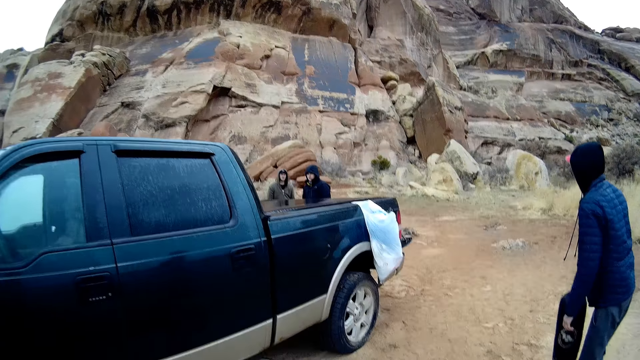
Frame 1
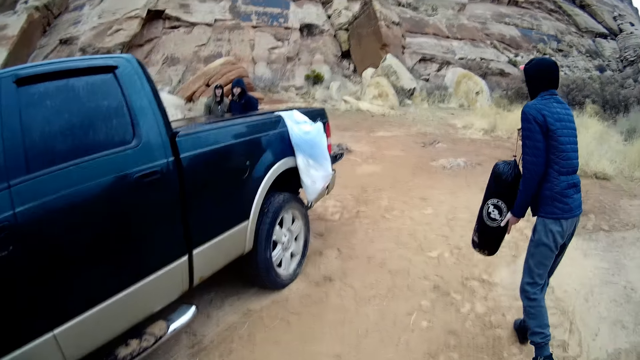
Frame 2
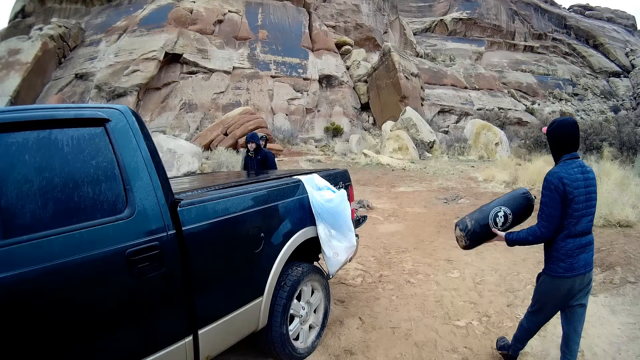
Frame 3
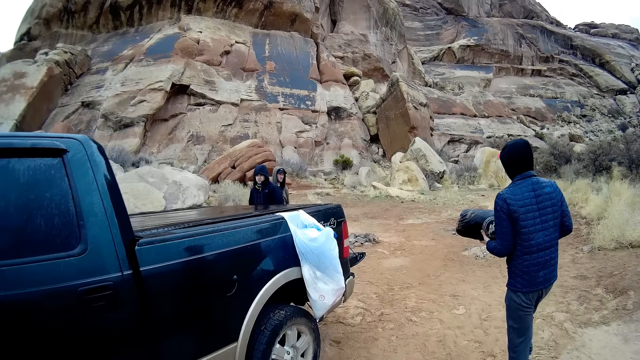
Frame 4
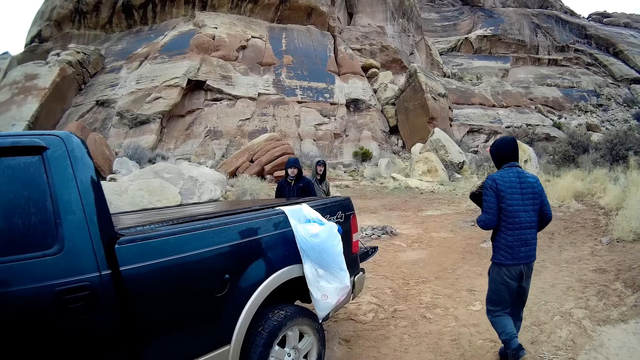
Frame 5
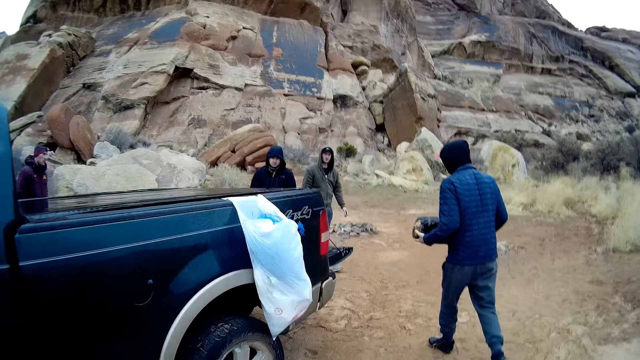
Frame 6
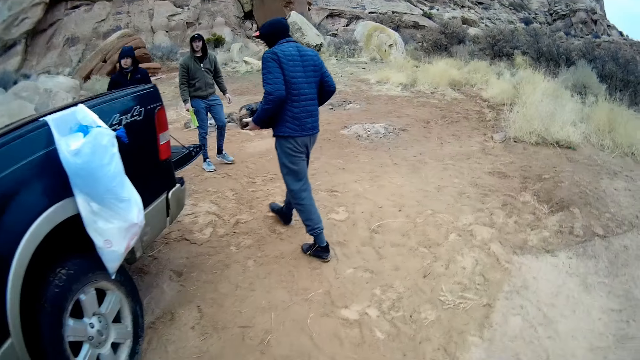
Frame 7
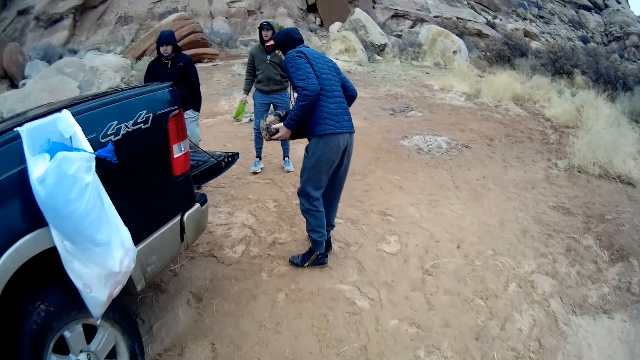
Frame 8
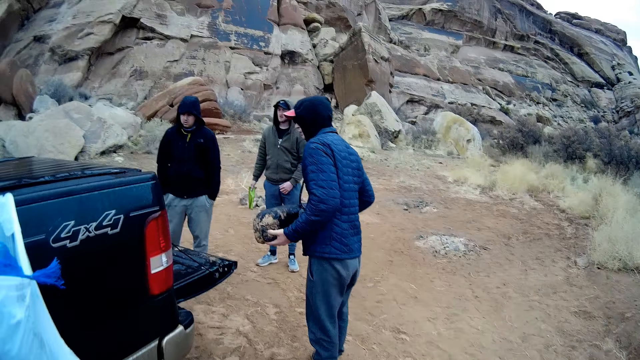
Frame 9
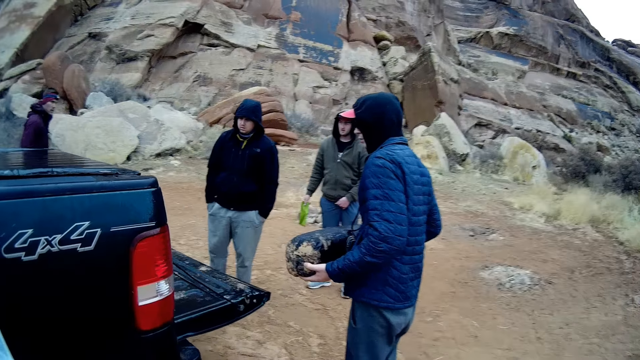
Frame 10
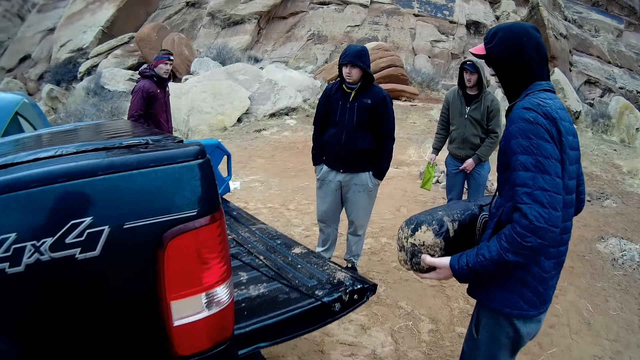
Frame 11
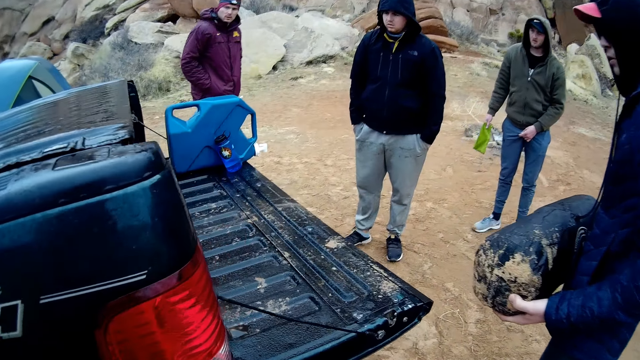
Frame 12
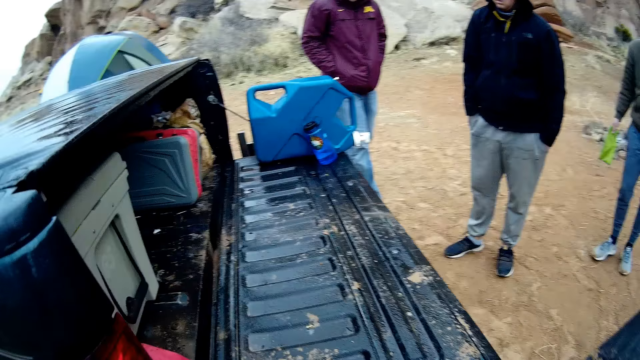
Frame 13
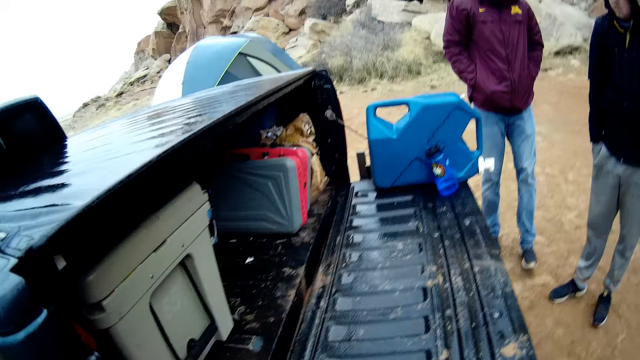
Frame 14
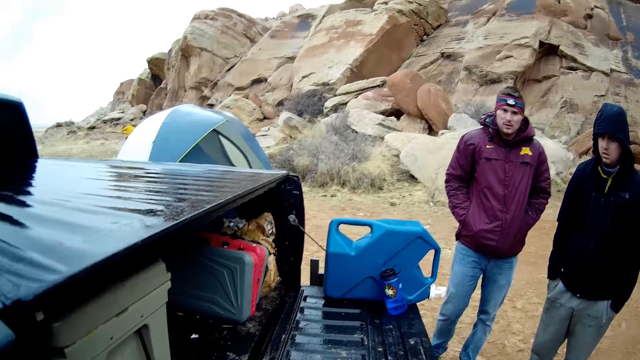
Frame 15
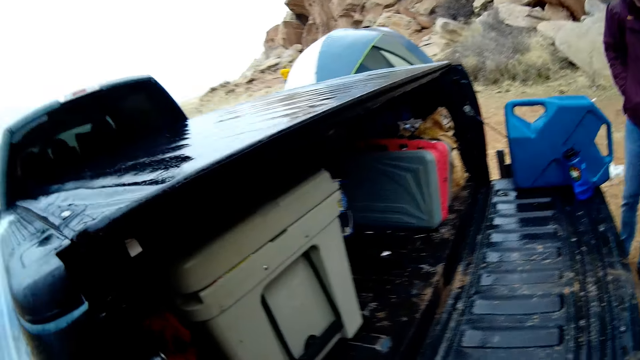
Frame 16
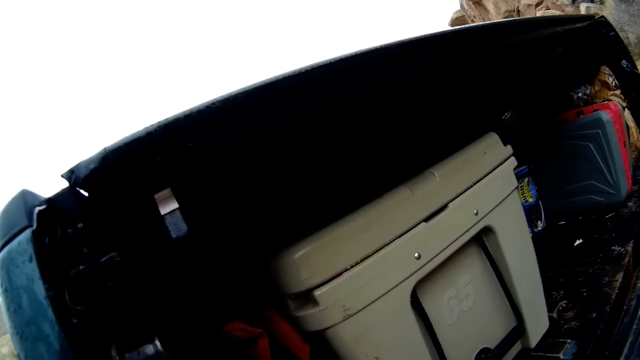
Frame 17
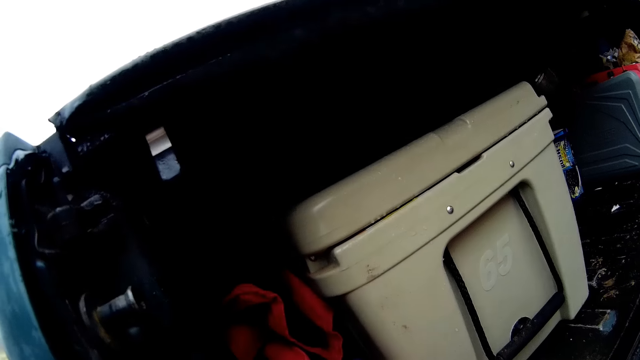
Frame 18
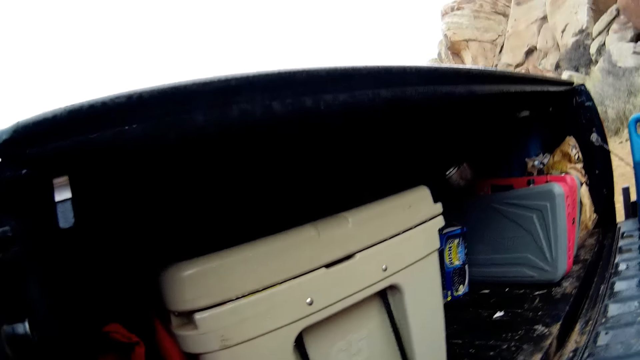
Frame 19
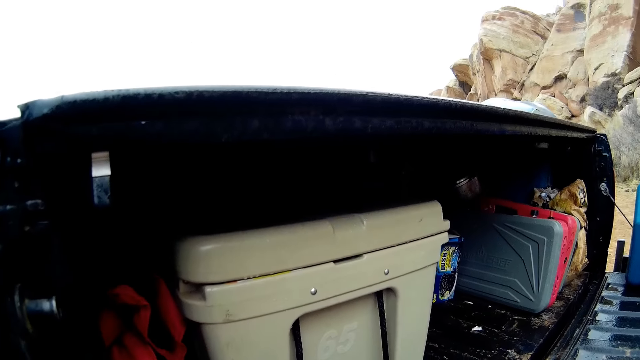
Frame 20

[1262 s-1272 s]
A person picks up a net pole cot cover bag with both hands. The person walks. The camera wearer walks towards the person. The person looks at the car with others. The camera wearer stares at the pickup truck.

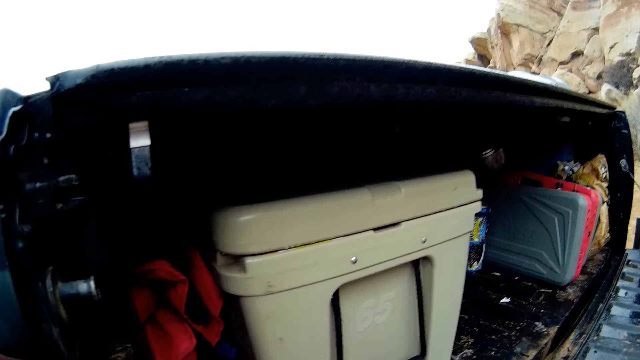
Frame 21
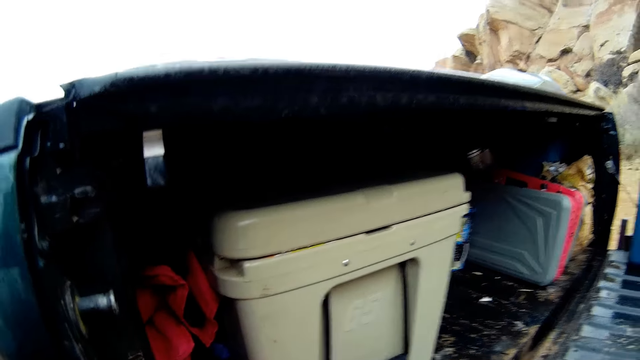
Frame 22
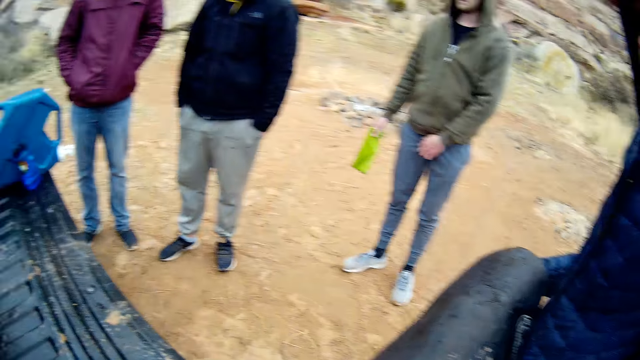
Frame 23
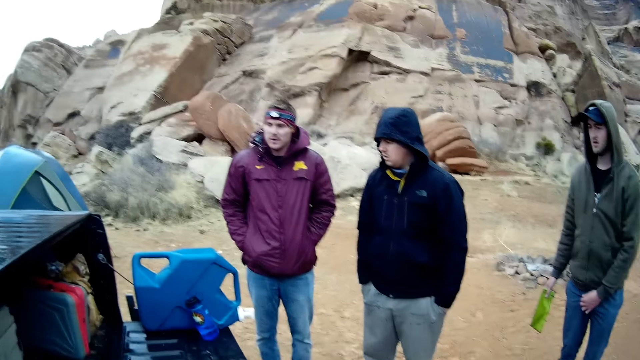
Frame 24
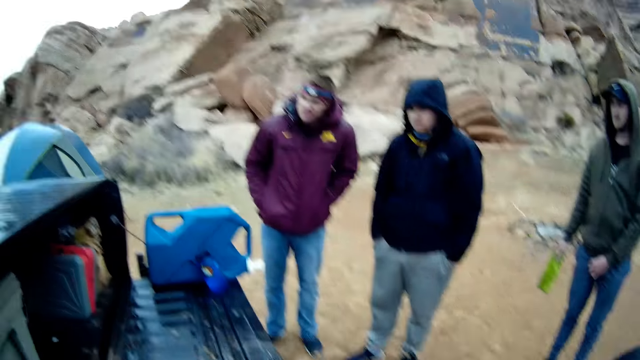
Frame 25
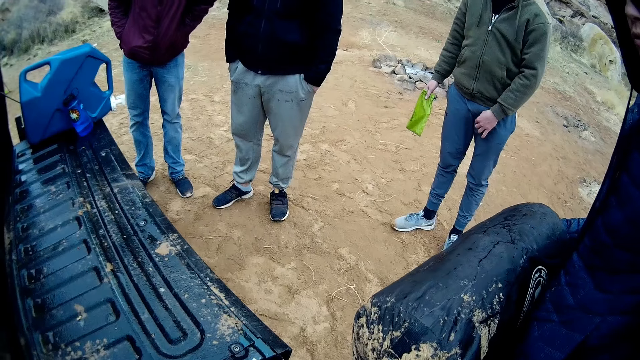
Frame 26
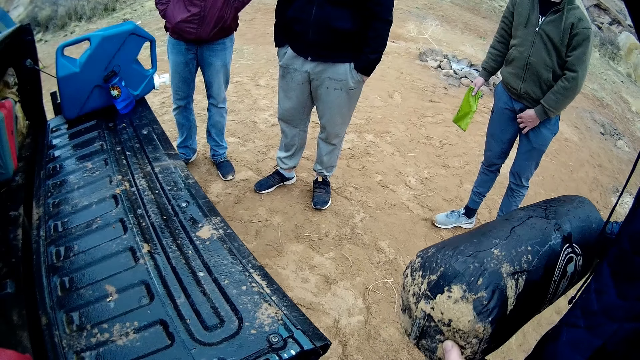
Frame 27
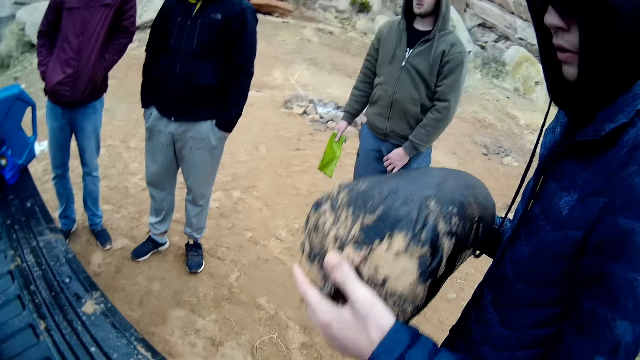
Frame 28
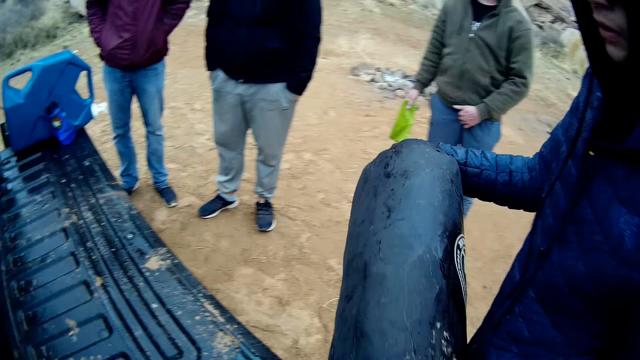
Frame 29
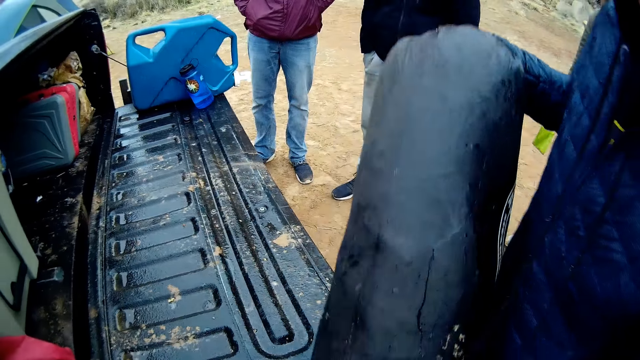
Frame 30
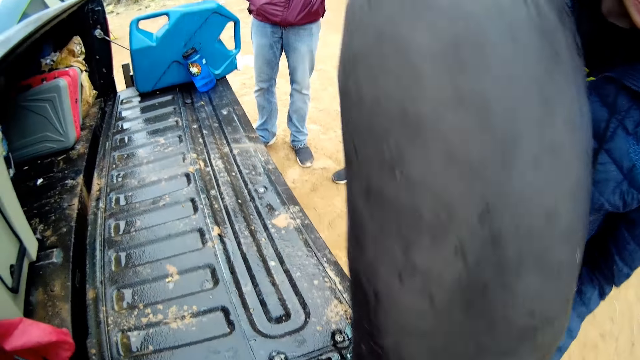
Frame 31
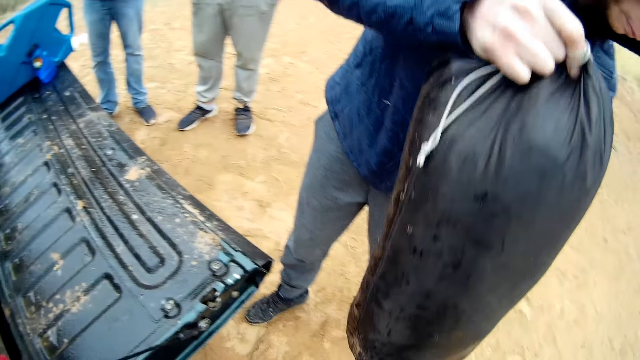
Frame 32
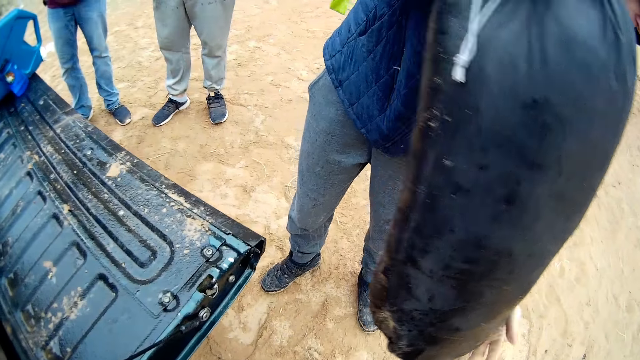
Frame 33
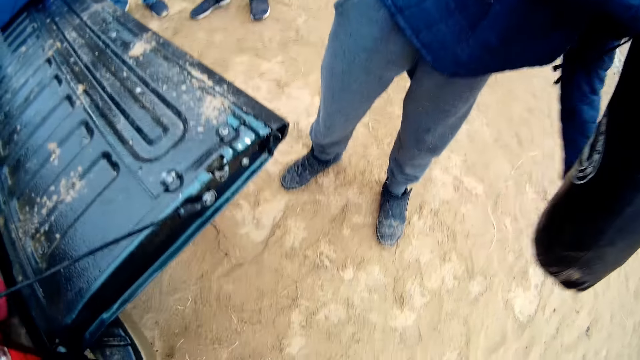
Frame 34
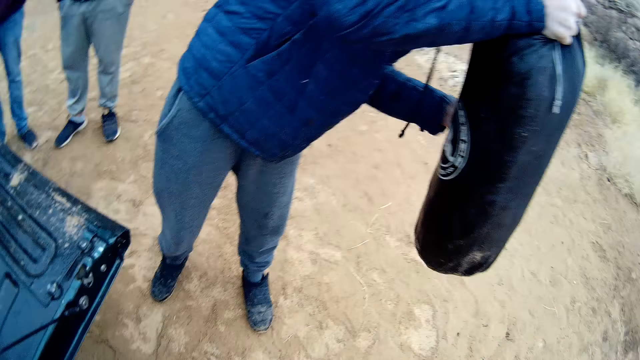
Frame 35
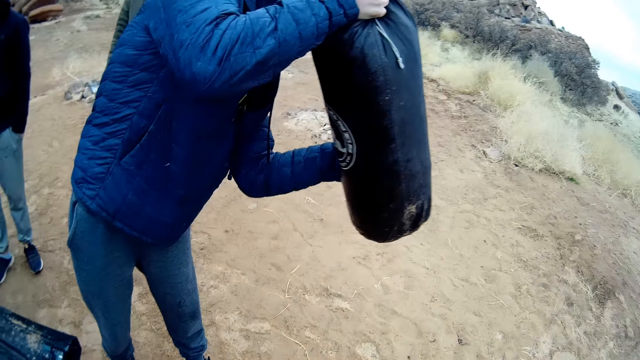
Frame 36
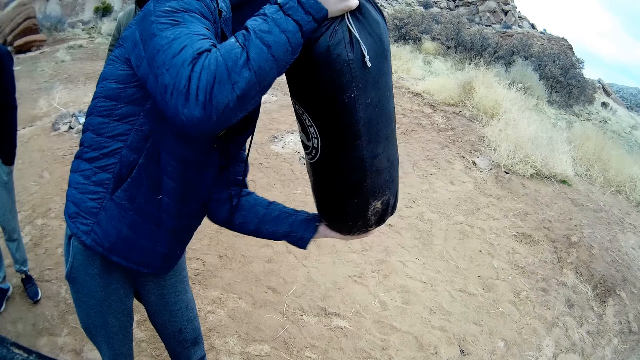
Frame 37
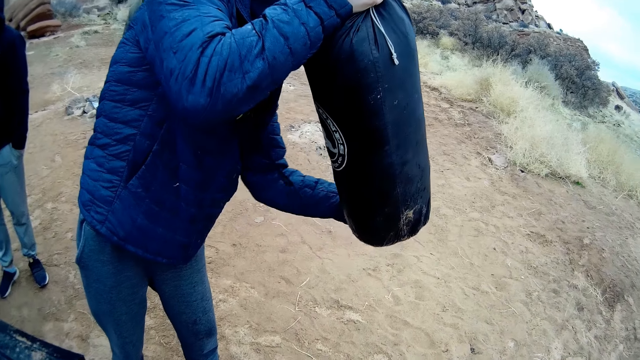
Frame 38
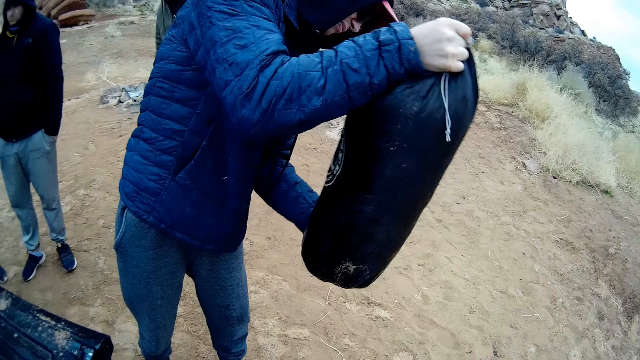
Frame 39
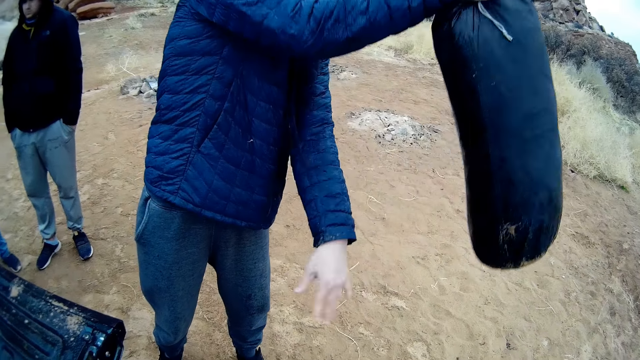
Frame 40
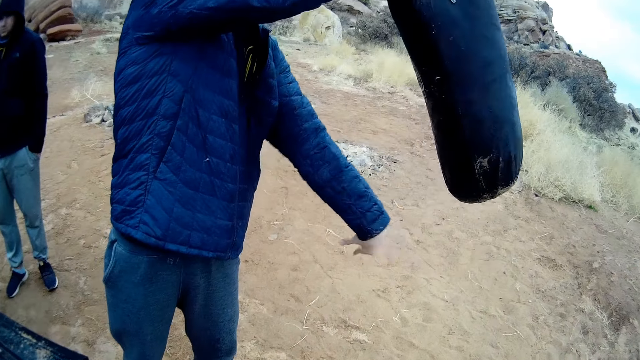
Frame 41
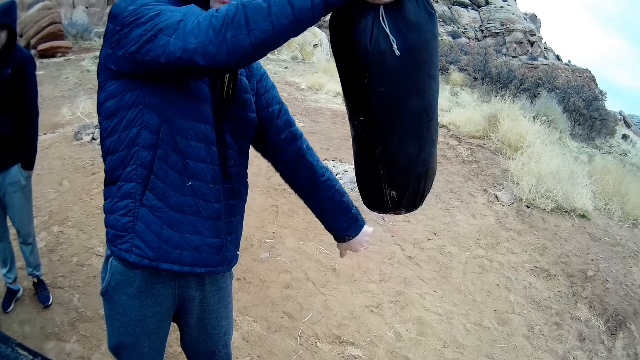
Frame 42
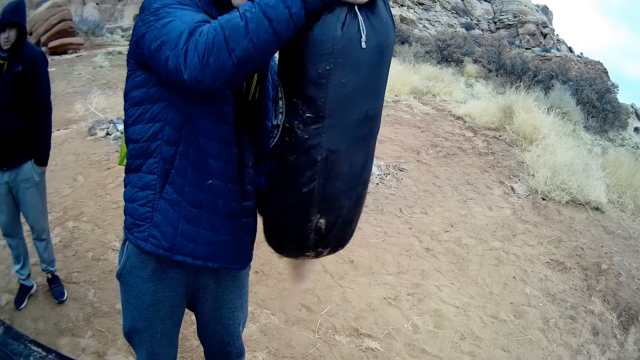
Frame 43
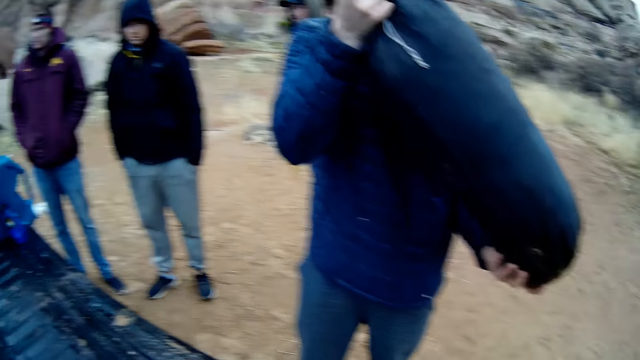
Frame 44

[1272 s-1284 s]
The camera wearer looks around. They look at the car with others. They stare at a man. The man wipes the net pole cot cover bag with the left hand.
